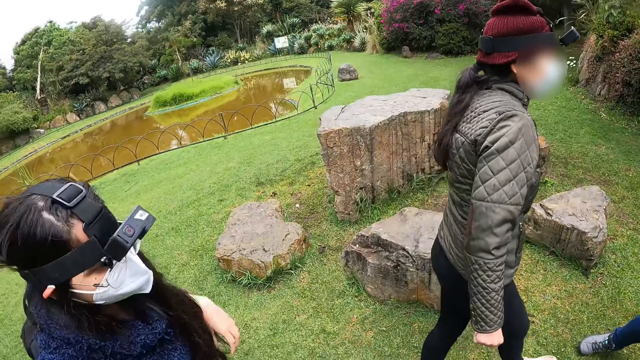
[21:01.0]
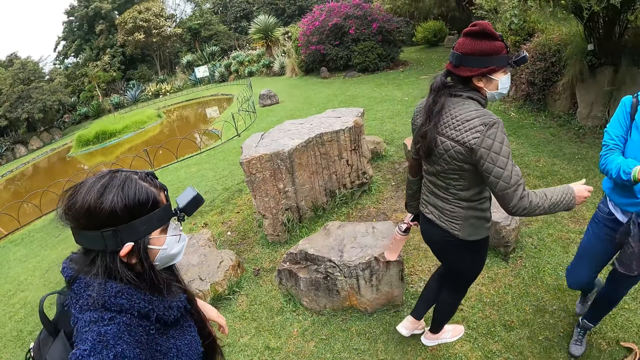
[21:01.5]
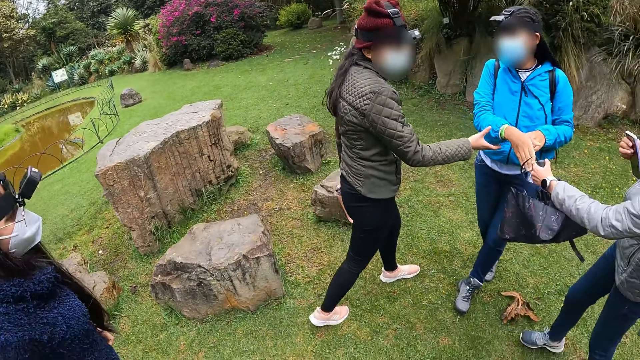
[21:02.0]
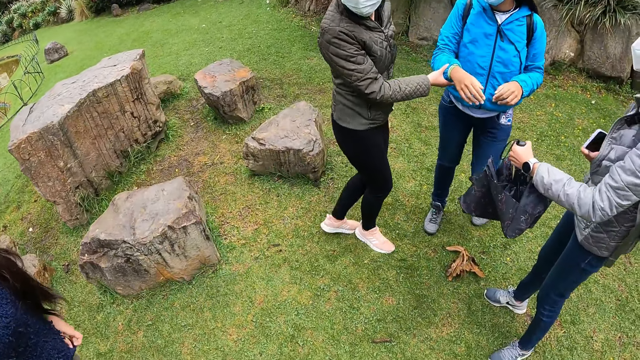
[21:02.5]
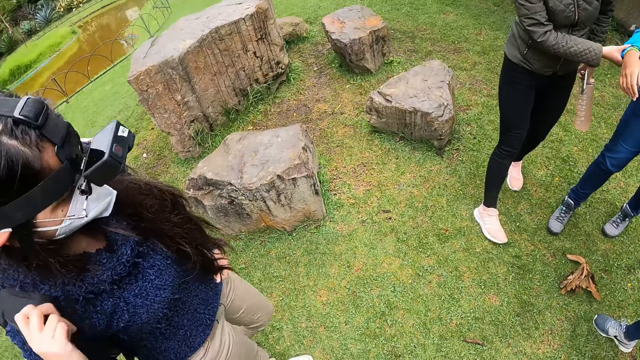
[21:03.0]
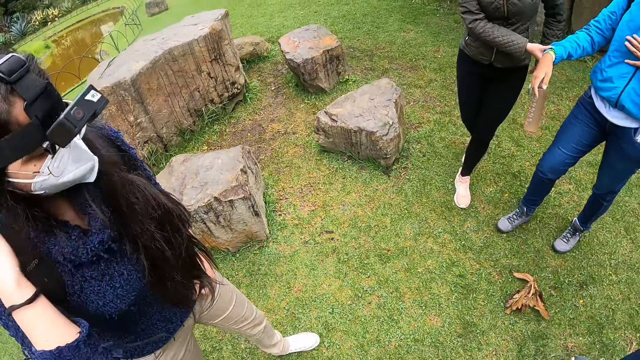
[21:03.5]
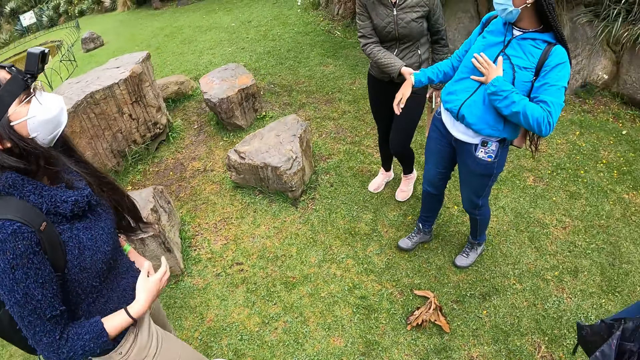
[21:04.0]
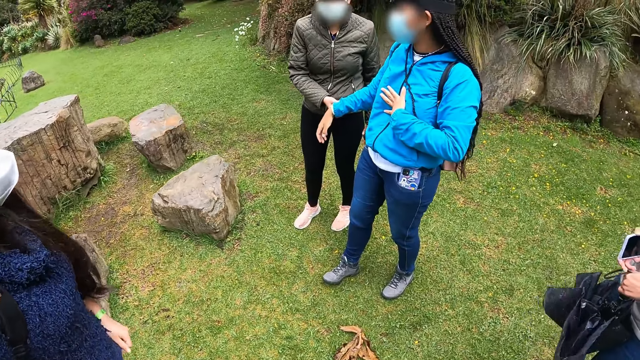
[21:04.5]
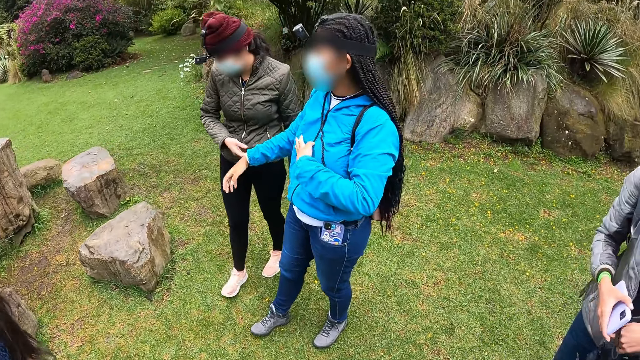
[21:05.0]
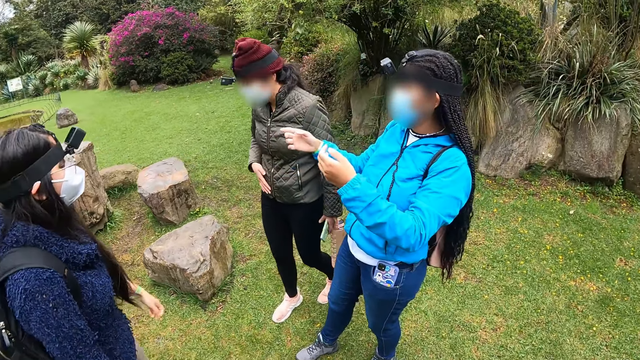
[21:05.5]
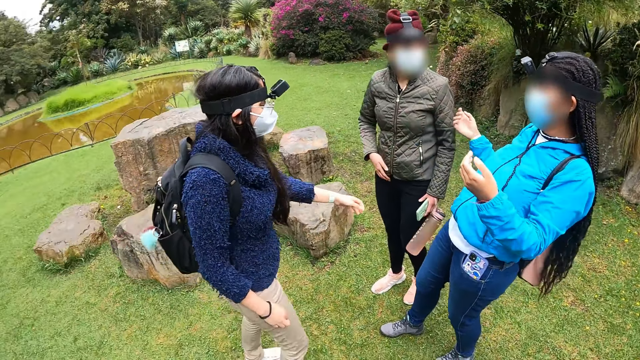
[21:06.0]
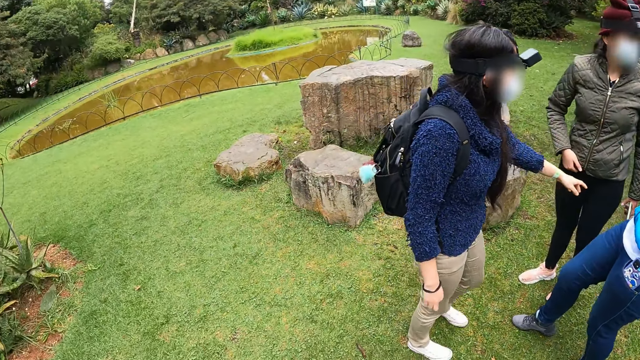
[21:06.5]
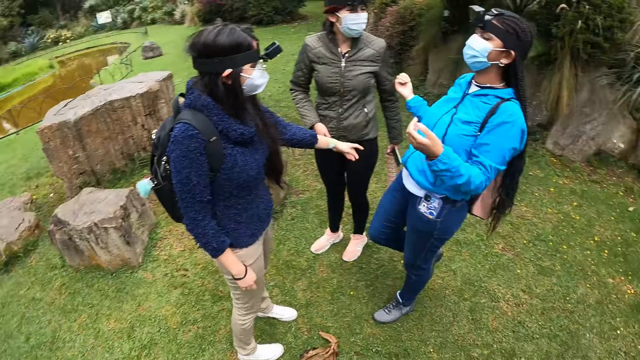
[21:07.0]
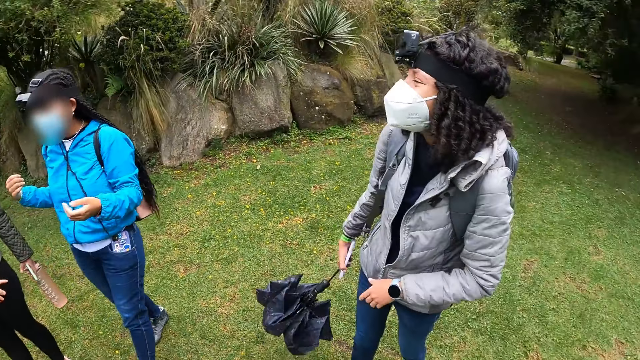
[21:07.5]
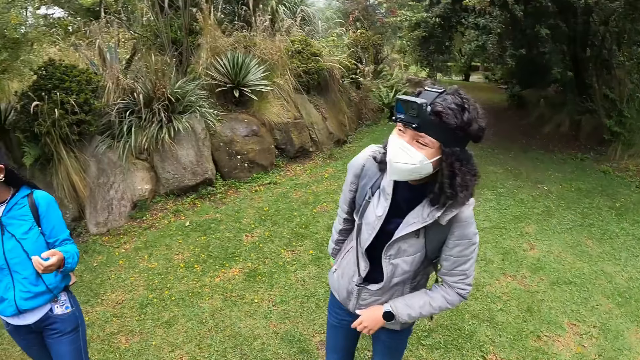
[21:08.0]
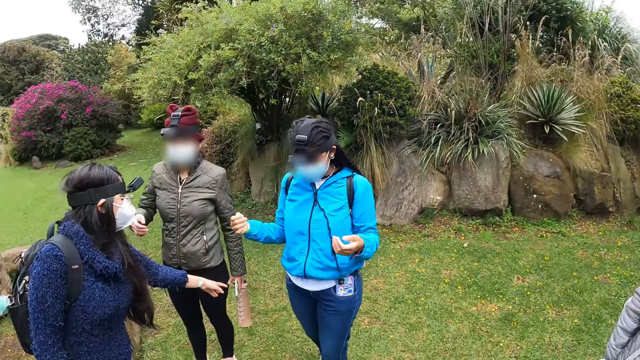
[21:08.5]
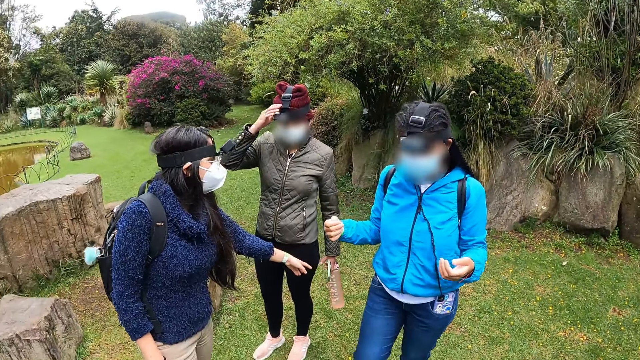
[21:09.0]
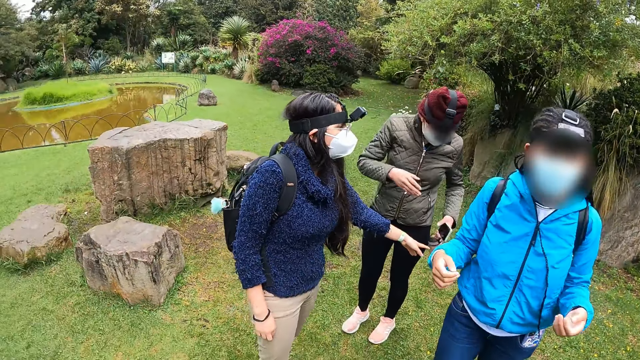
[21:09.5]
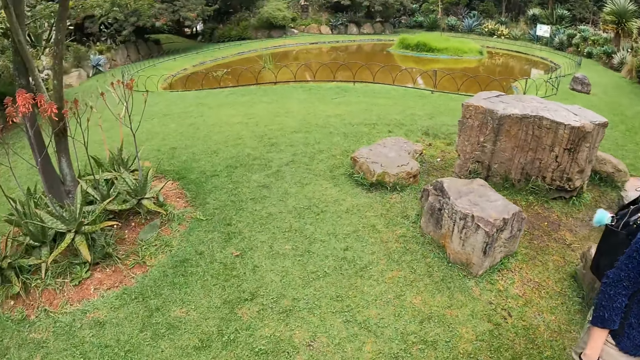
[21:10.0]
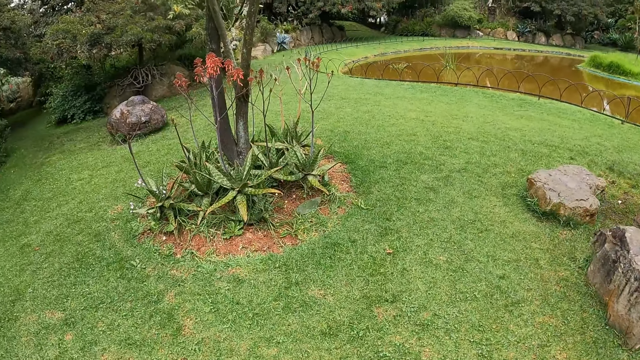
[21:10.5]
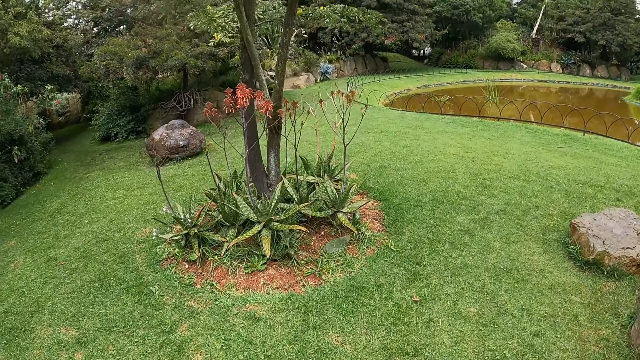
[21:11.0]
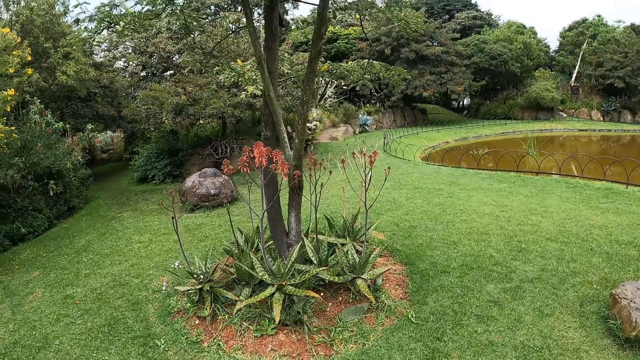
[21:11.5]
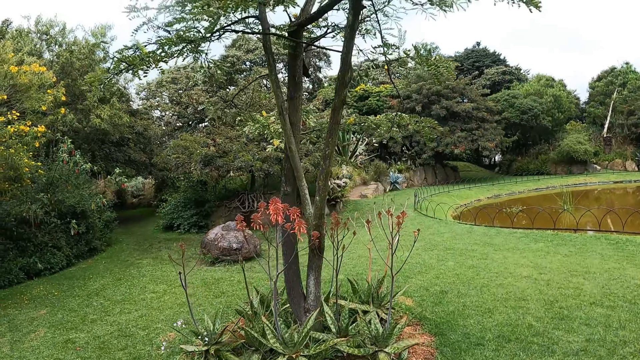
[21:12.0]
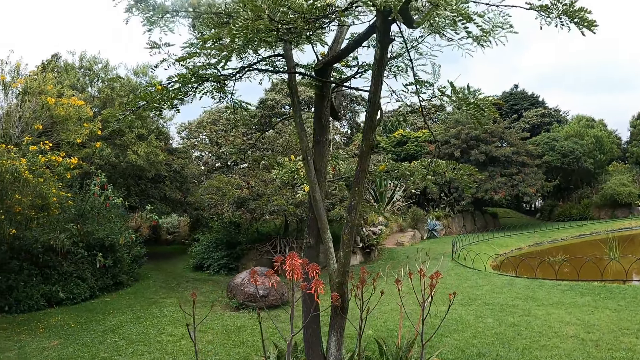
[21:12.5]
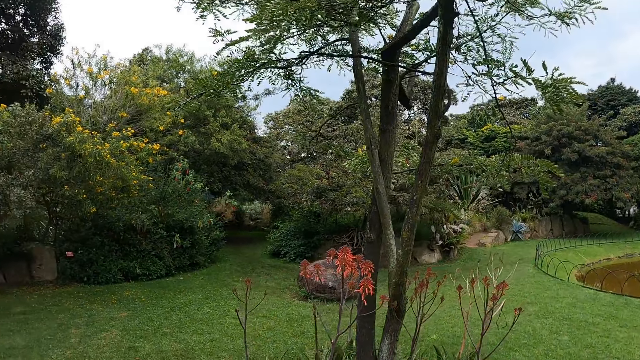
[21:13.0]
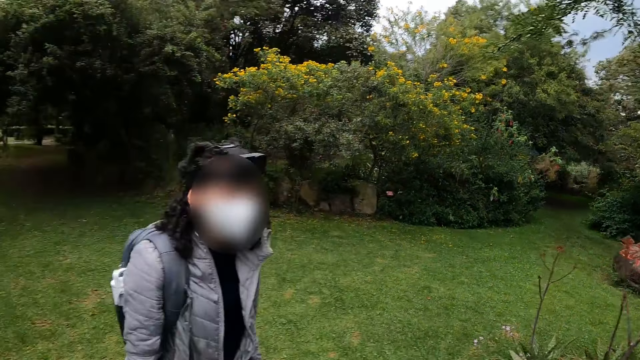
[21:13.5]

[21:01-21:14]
A woman collects the umbrella from another woman with her left hand. The camera wearer converses with a woman. They look around the compound. They walk in the garden.

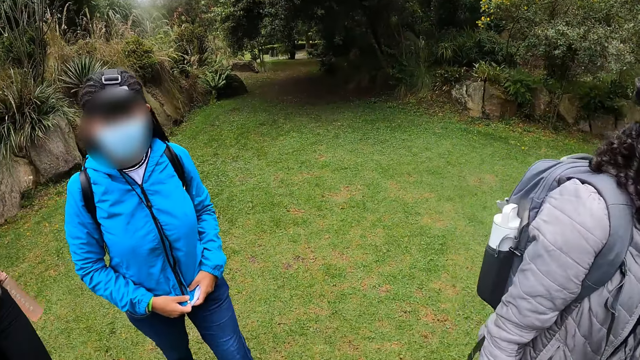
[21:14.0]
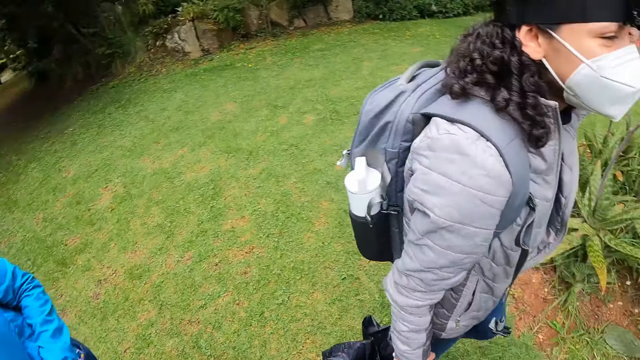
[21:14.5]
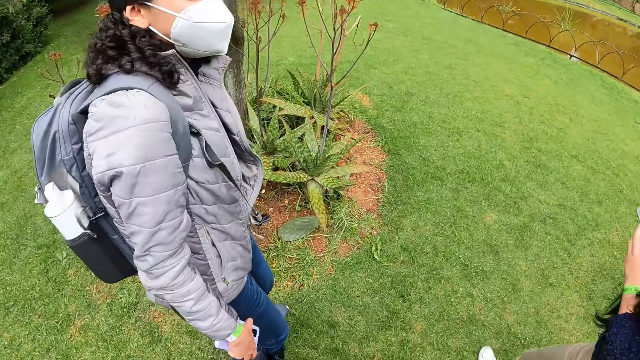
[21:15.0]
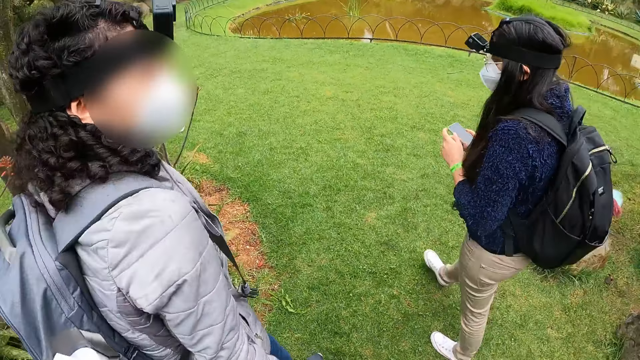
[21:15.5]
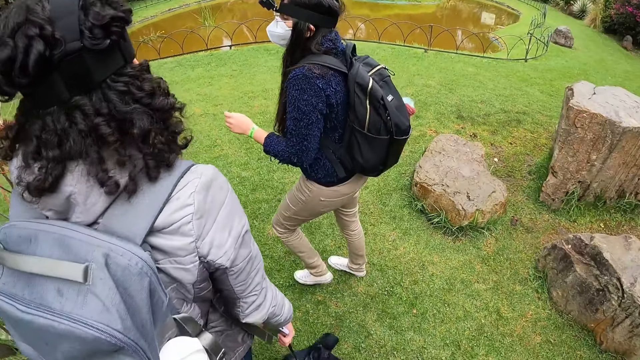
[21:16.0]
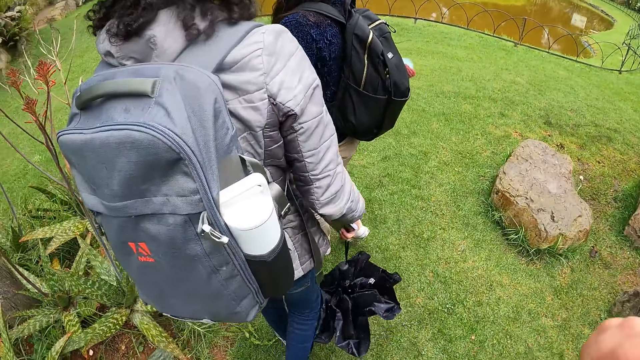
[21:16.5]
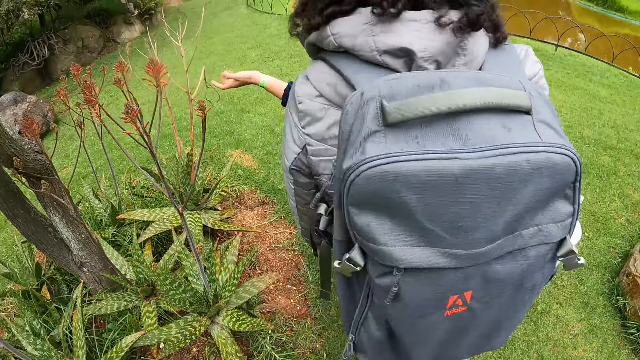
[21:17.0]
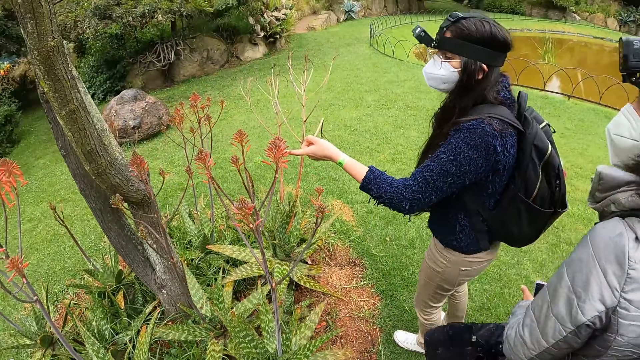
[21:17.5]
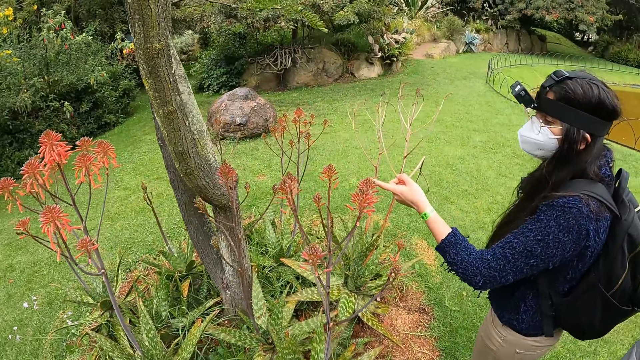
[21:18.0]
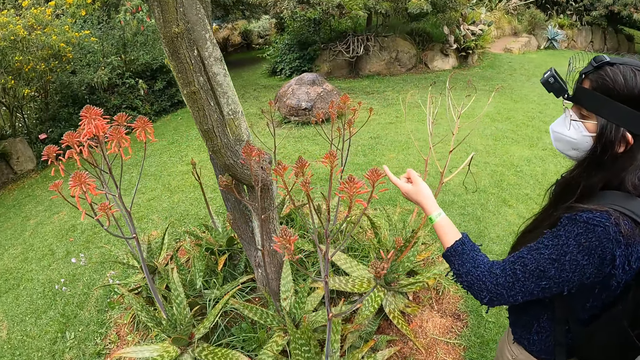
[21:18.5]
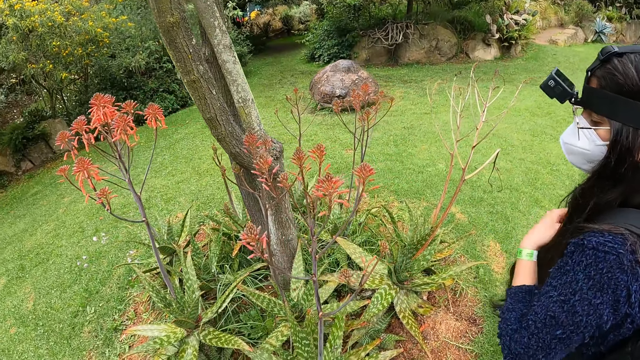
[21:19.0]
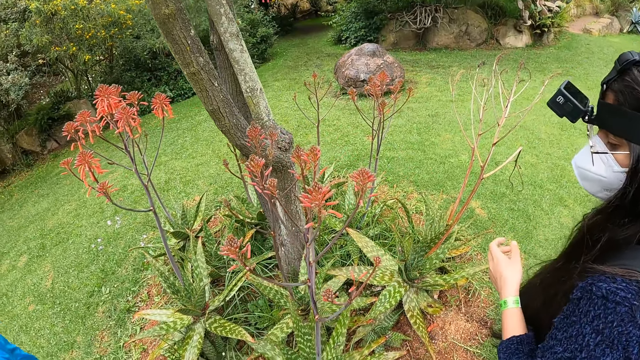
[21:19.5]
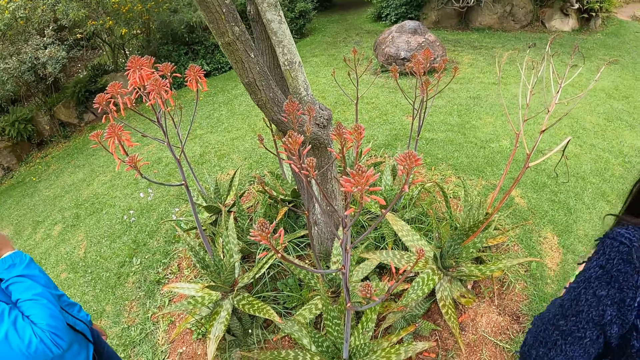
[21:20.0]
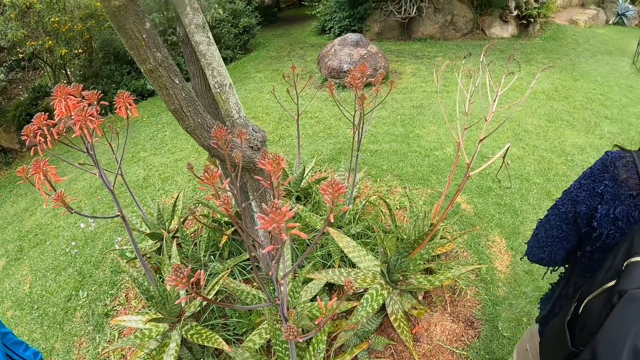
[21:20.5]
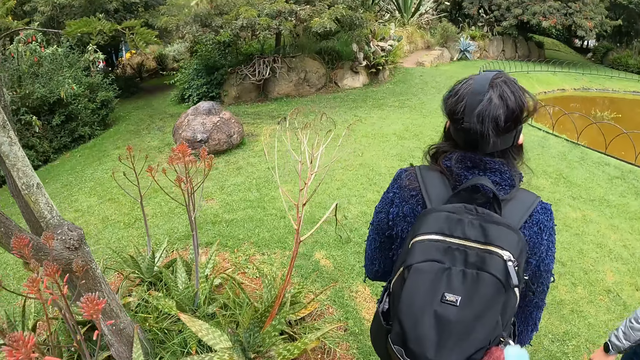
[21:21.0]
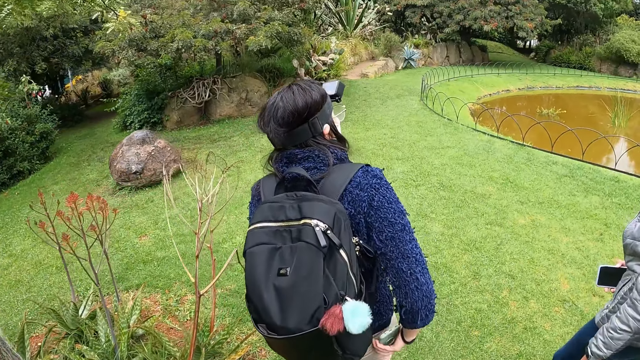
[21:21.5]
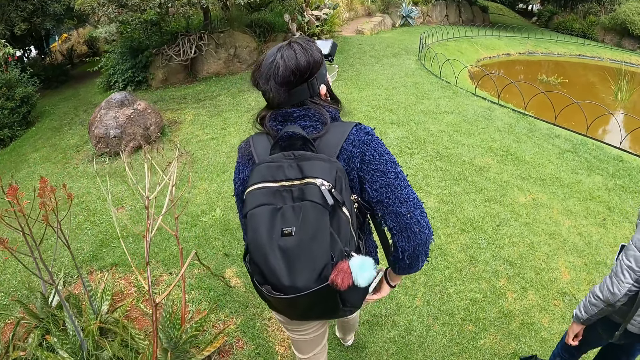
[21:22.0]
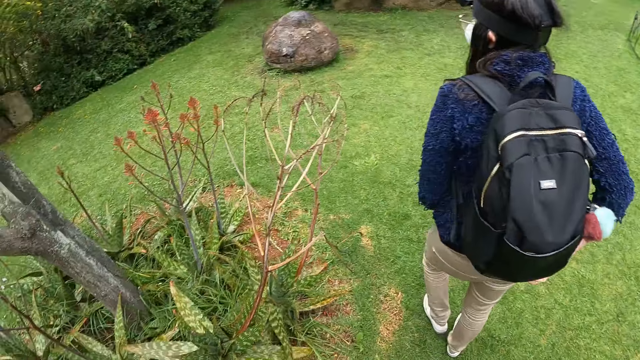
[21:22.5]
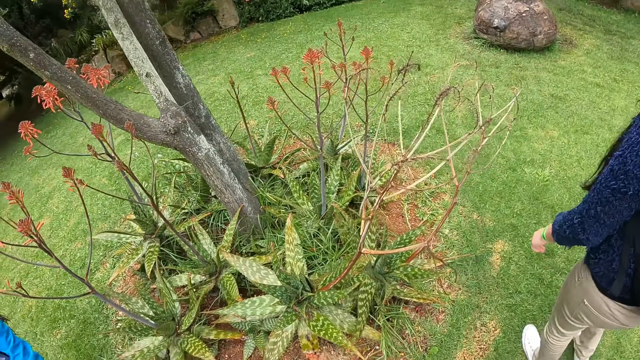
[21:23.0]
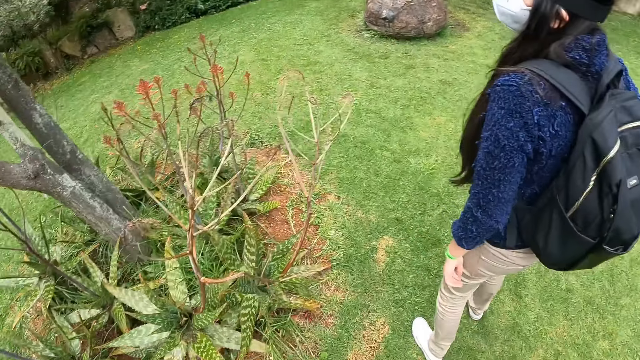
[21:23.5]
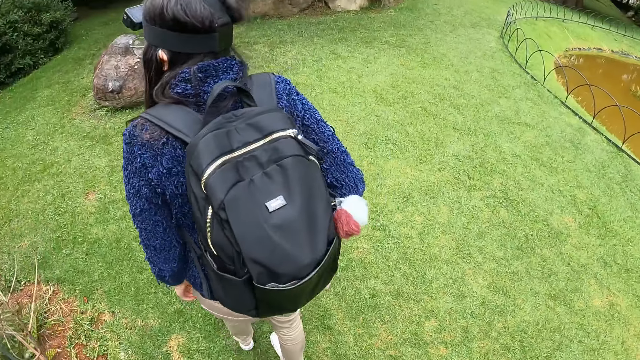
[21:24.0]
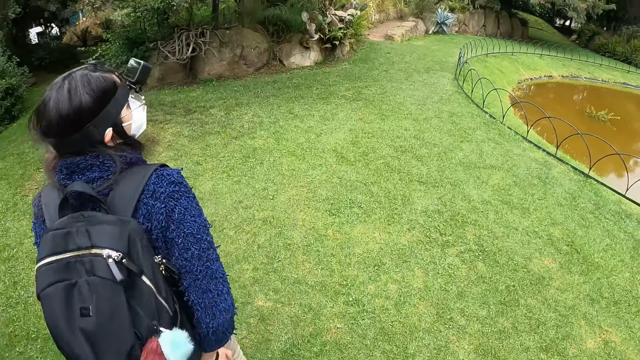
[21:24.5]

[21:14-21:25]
A woman walks in the garden. Another woman walks in the garden. A third woman walks in the garden. The third woman touches a flower with her left hand, and stops walking in the garden. The camera wearer looks at the plant. The third woman removes her left hand from the flower, and walks in the garden. The second woman walks in the garden. The camera wearer walks through the grass in the garden.
